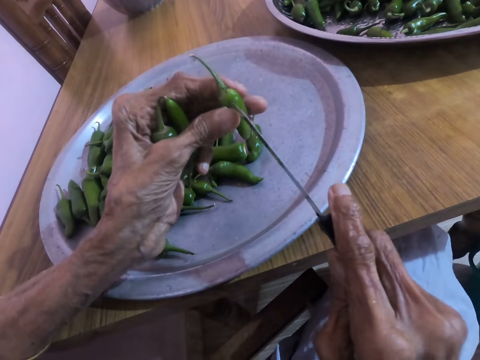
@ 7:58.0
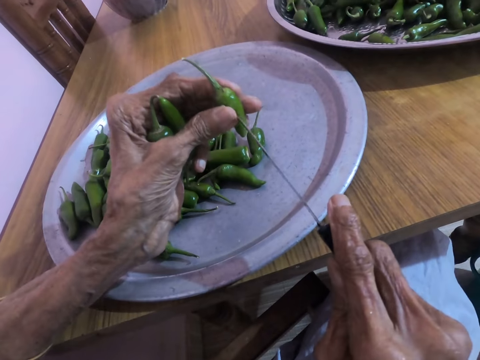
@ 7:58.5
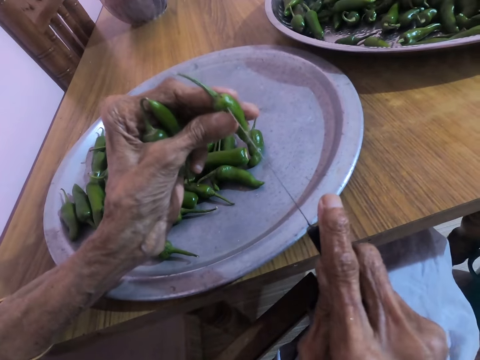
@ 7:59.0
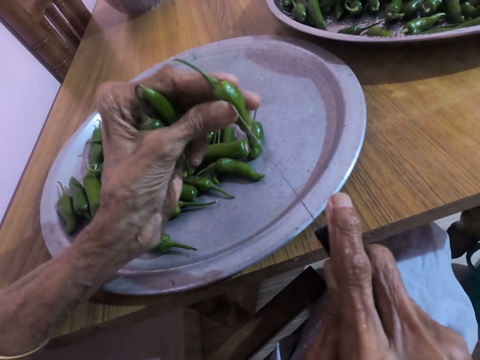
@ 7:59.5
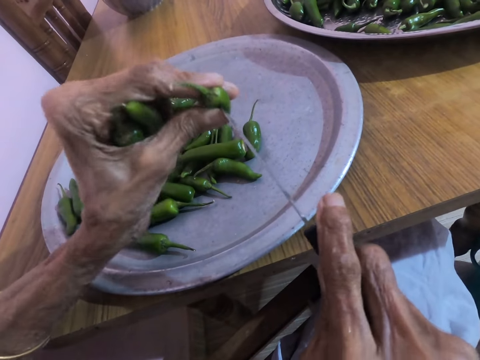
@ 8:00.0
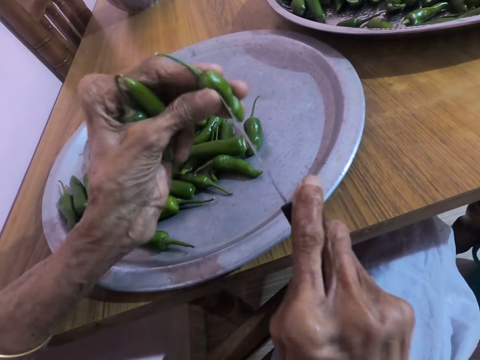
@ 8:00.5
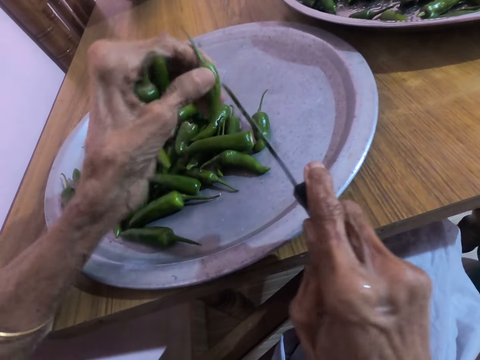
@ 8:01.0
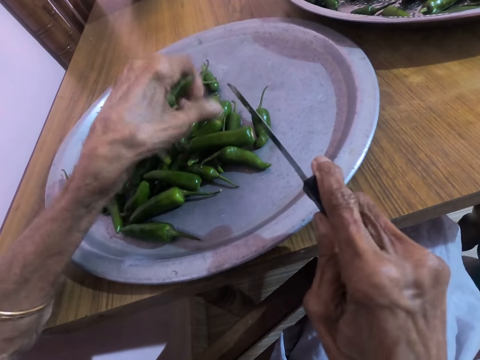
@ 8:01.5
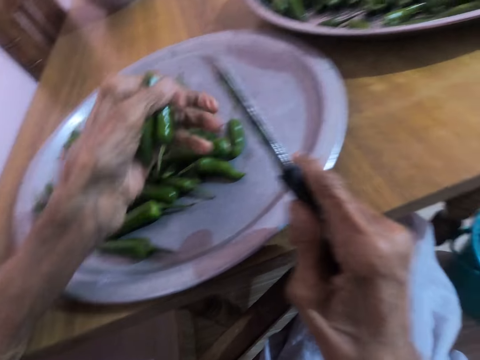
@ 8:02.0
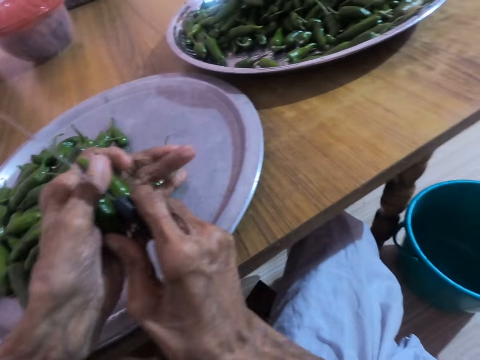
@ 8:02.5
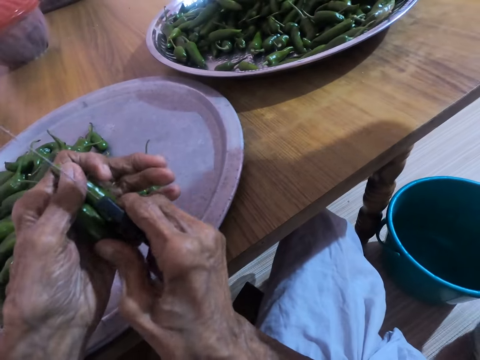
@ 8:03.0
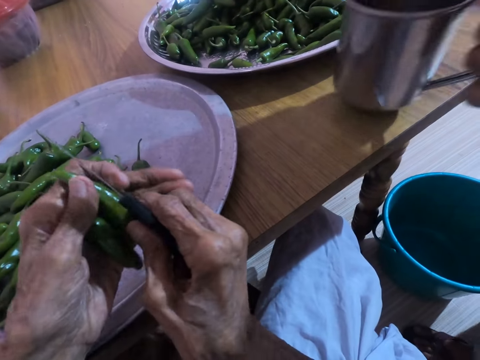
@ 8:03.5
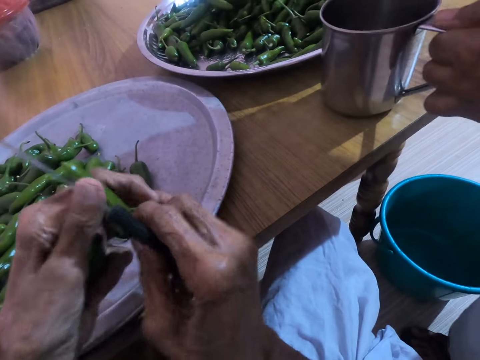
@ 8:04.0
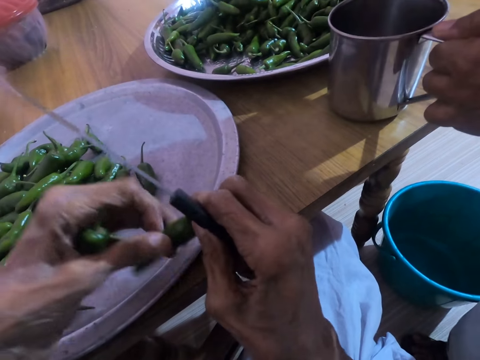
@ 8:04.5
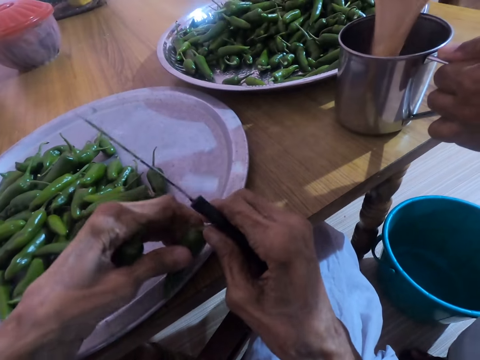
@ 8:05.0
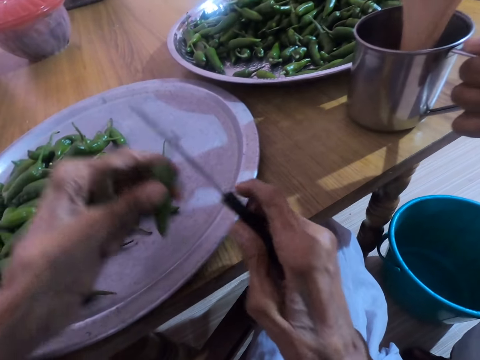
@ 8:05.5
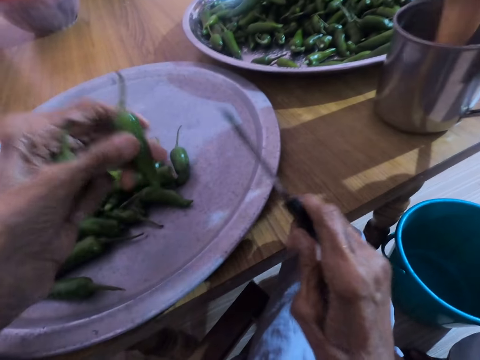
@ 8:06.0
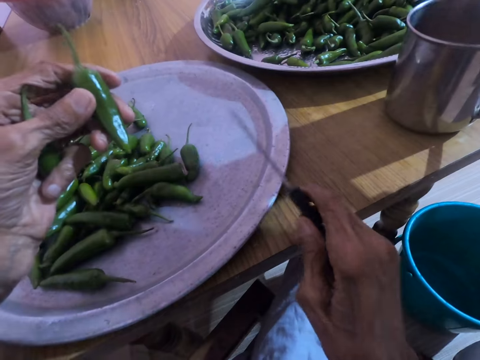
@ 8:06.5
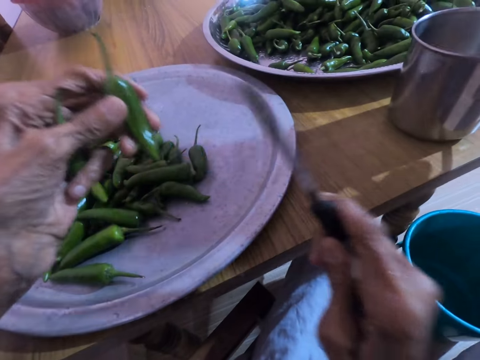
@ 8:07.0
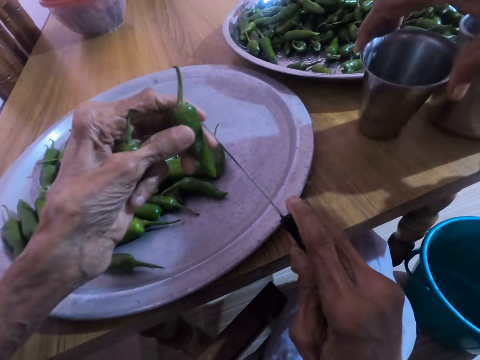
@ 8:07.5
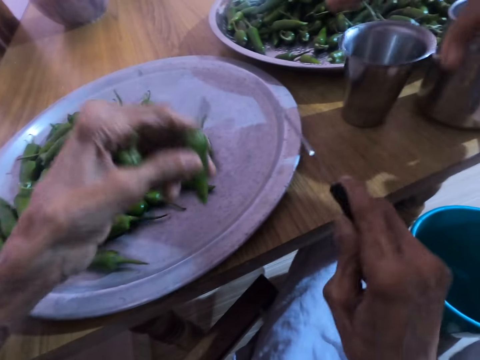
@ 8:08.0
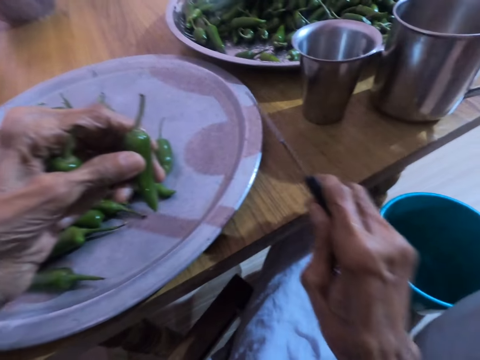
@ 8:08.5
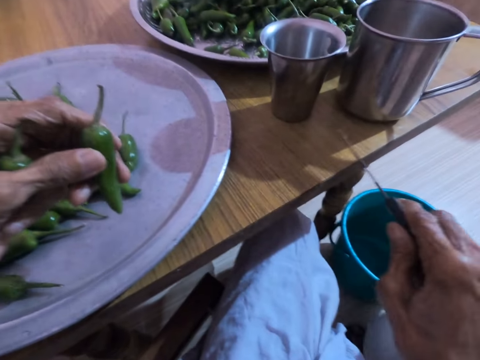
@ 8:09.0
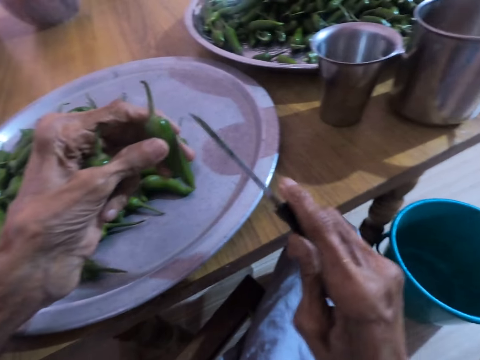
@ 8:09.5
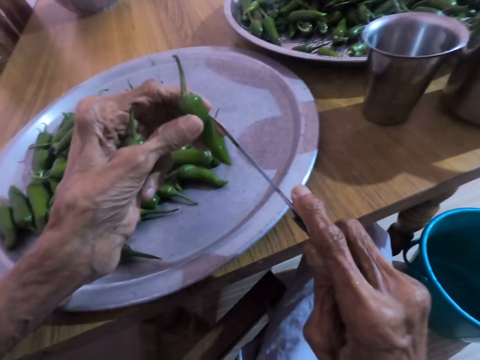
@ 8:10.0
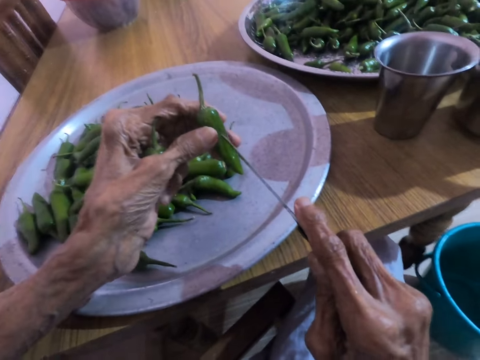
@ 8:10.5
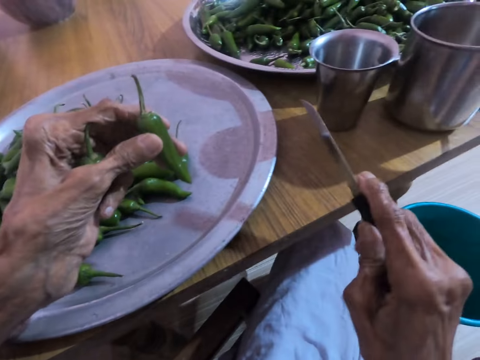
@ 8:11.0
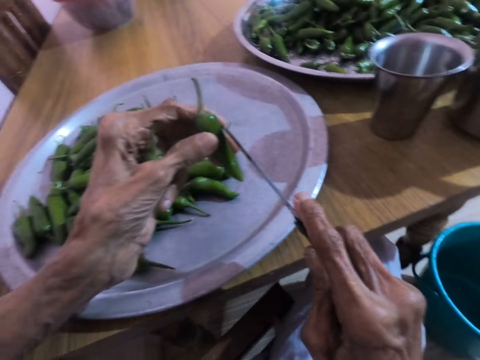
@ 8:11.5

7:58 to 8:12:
The camera wearer cuts the side of a green scotch bonnet in his left hand with the knife in his right hand. He drops the green scotch bonnet in the tray on the table with his left hand. A man converses with the camera wearer. The man drops a stainless cup on the table with his left hand. The camera wearer turns a green scotch bonnet in his left hand with his right hand. The man pours tea in the stainless cup on the table from a cup in his right hand. The camera wearer drops the cup on the table with his right hand.

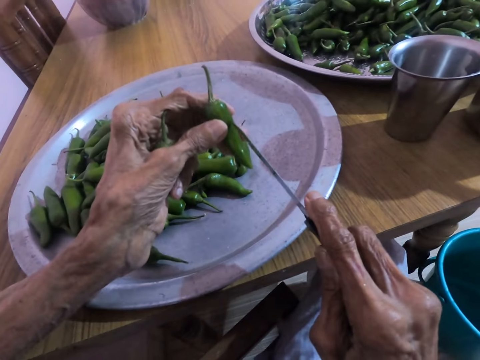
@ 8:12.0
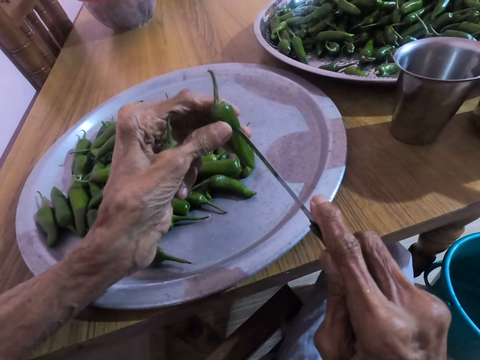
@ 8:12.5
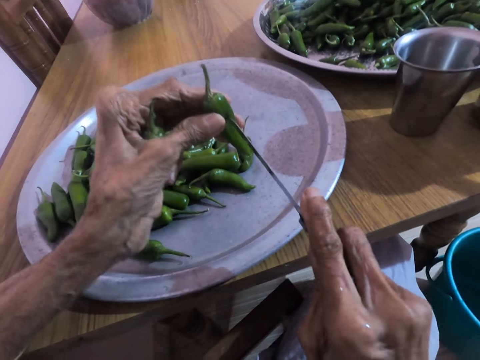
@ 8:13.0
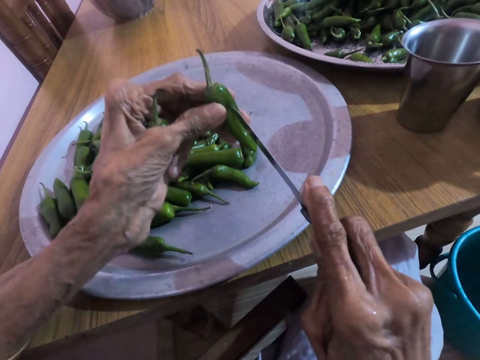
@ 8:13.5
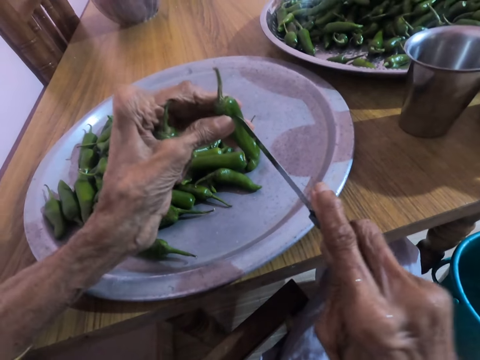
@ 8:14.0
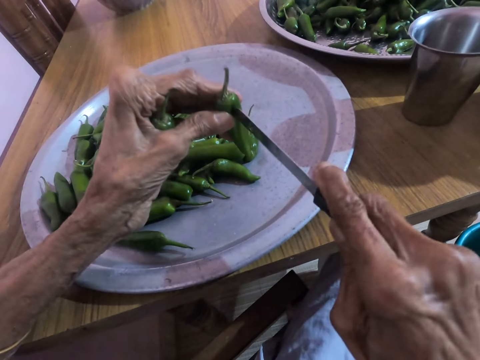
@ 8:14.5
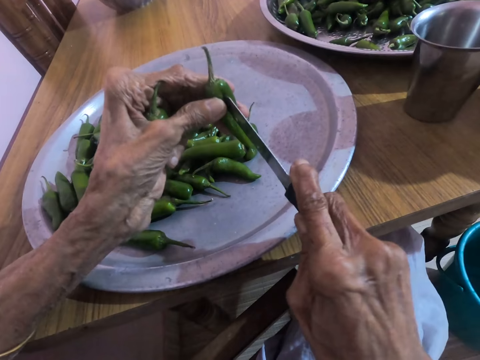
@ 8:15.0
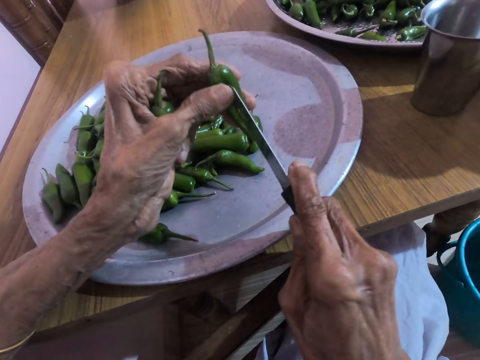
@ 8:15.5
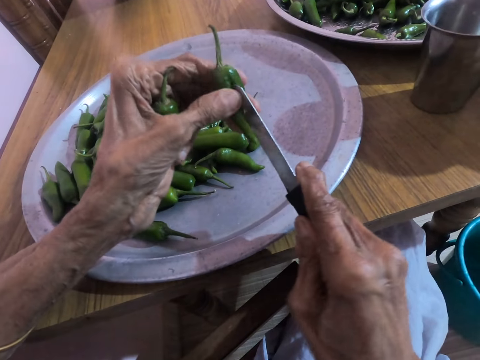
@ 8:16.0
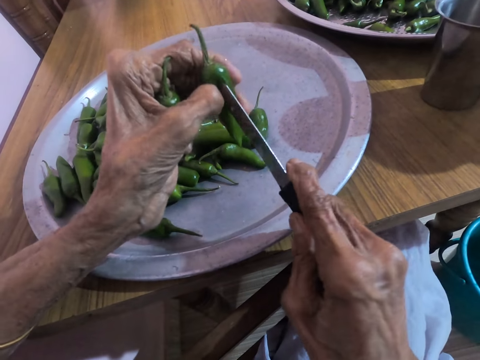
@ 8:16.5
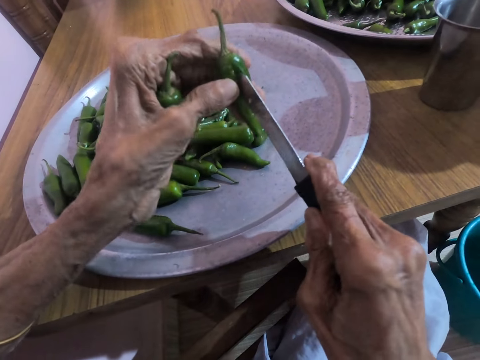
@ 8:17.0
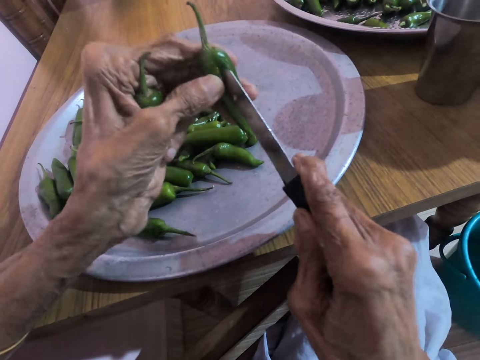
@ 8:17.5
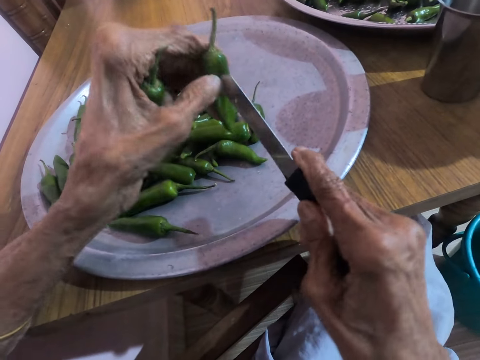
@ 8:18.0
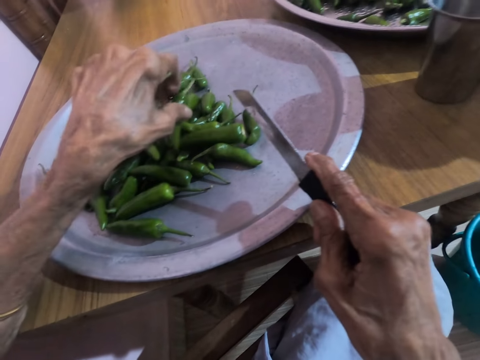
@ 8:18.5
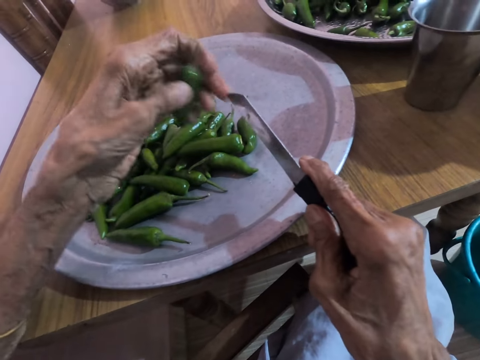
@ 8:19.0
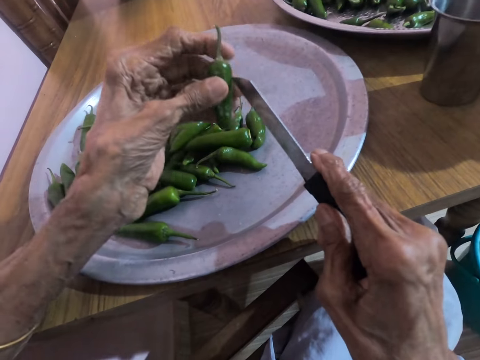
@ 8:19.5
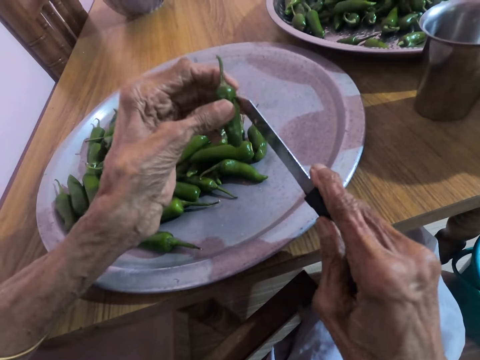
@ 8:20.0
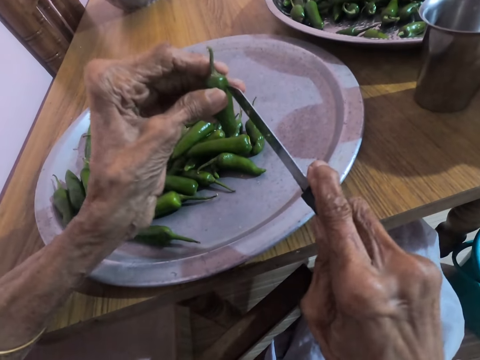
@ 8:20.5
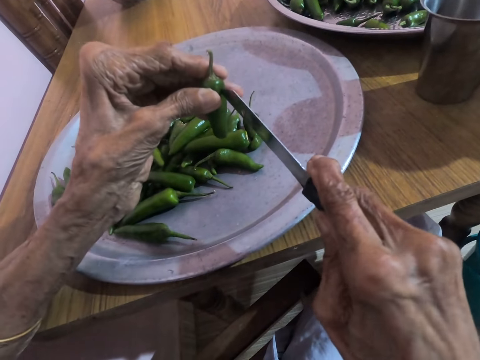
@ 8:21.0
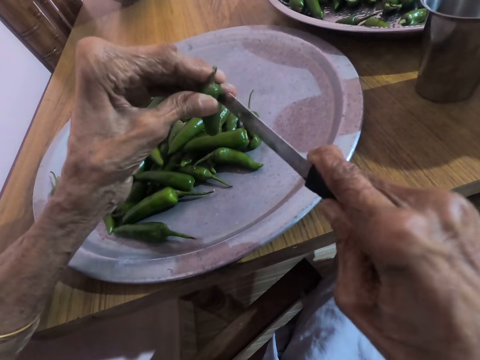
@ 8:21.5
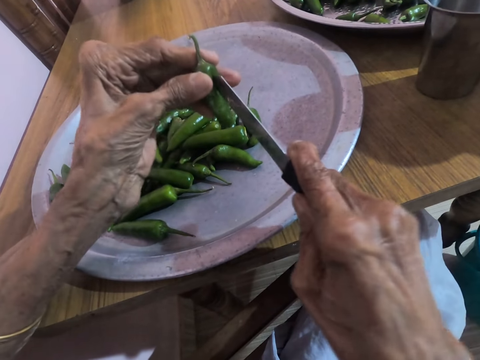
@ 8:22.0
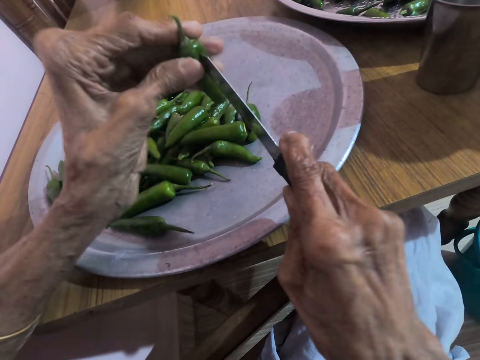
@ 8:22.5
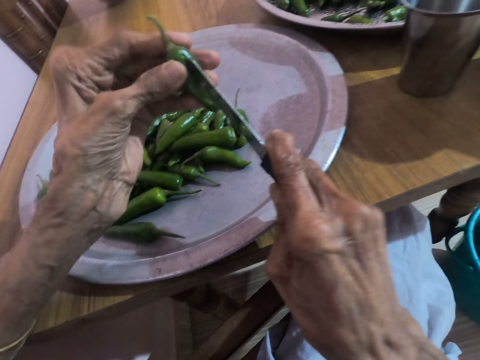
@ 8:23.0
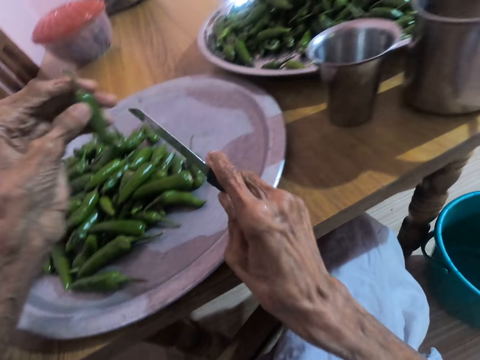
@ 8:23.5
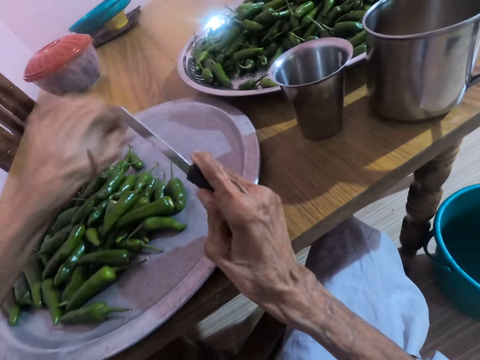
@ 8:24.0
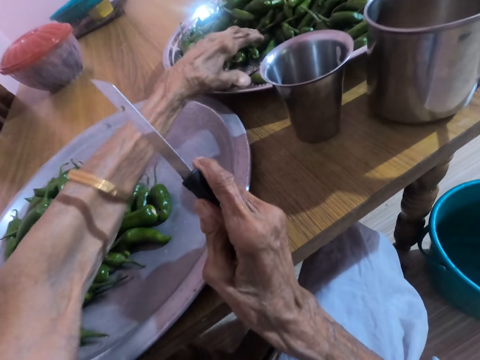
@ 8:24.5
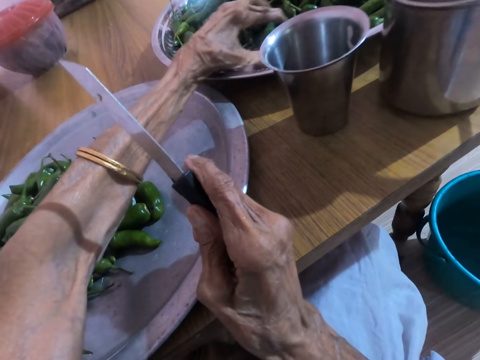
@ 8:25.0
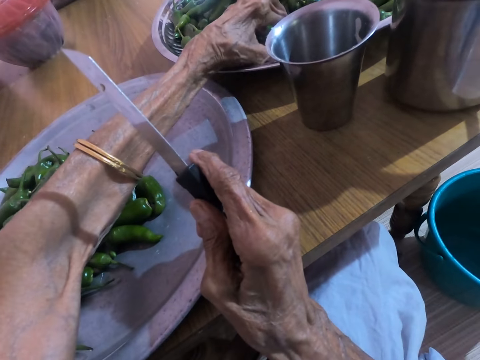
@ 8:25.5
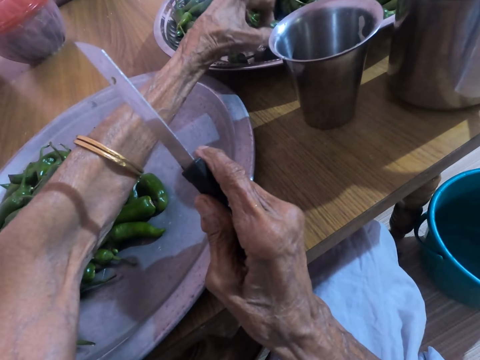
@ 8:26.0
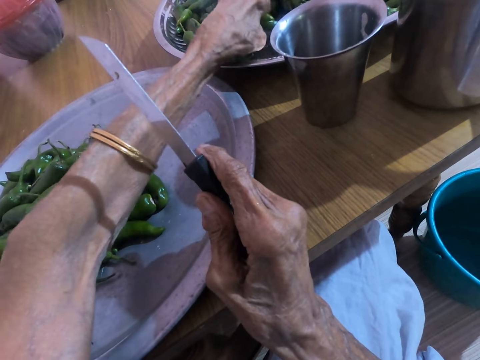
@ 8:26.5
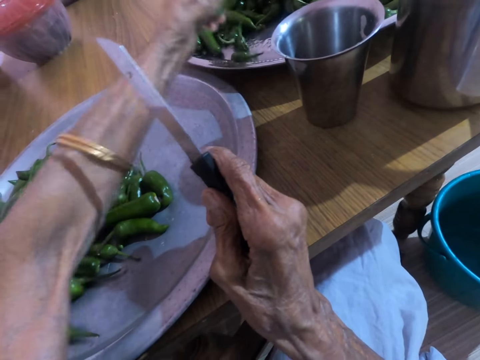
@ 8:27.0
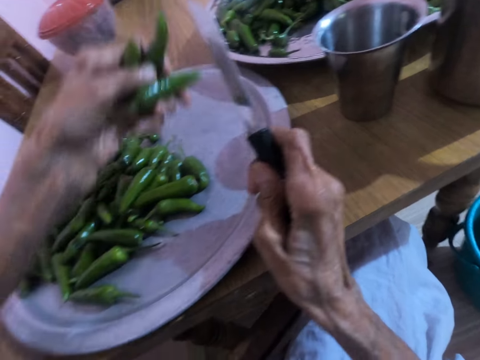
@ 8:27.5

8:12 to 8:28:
The camera wearer cuts the side of a green scotch bonnet in his left hand with the knife in his right hand. He drops the green scotch bonnet in the tray on the table with his left hand. He cuts the side of a green scotch bonnet in his left hand with the knife in his right hand. He drops the green scotch bonnet in the tray on the table with his left hand. He picks a green scotch bonnet from the tray on the table with his left hand.
